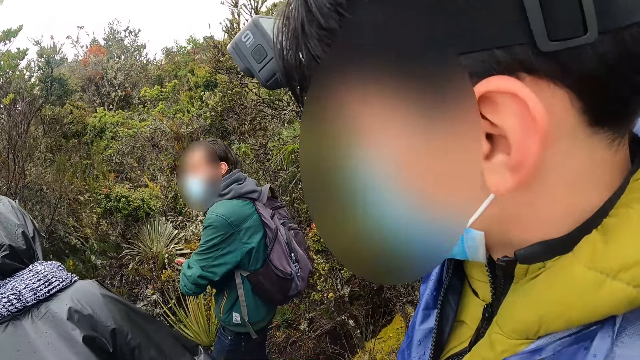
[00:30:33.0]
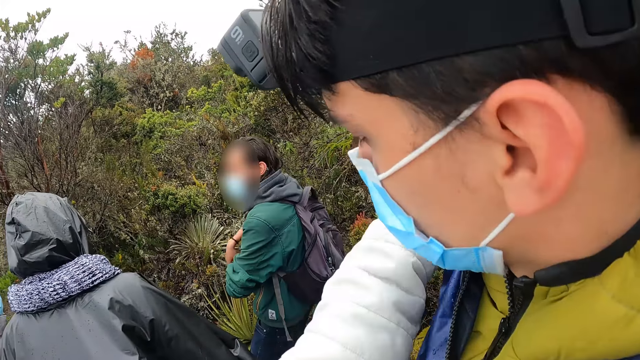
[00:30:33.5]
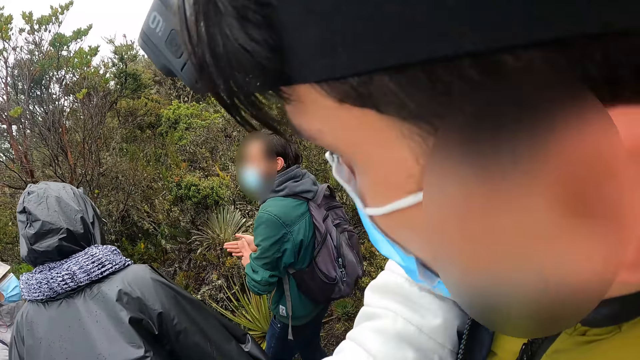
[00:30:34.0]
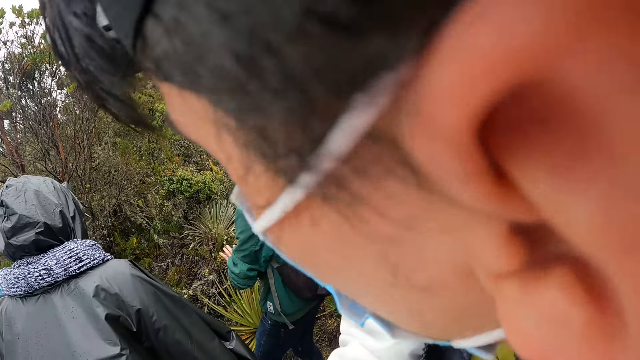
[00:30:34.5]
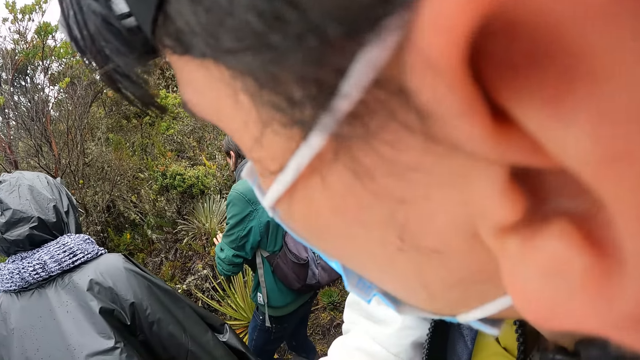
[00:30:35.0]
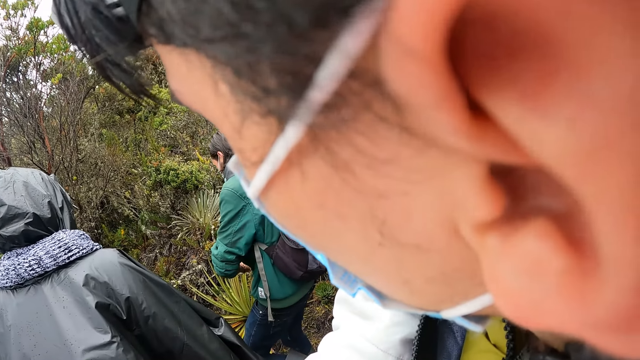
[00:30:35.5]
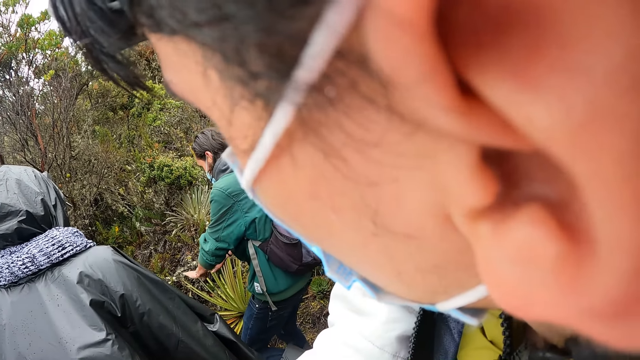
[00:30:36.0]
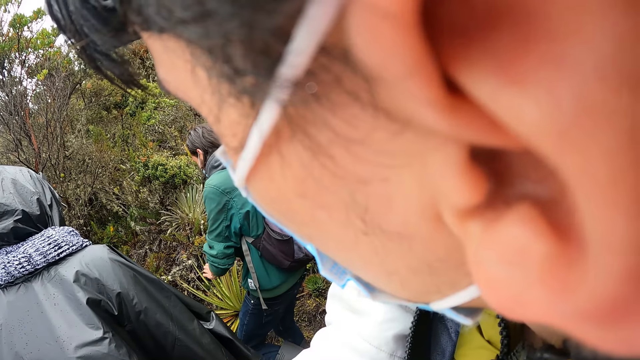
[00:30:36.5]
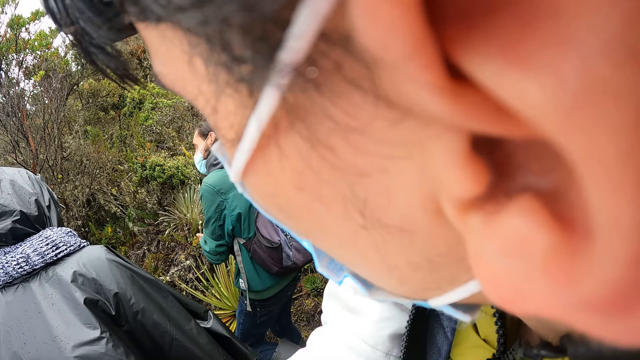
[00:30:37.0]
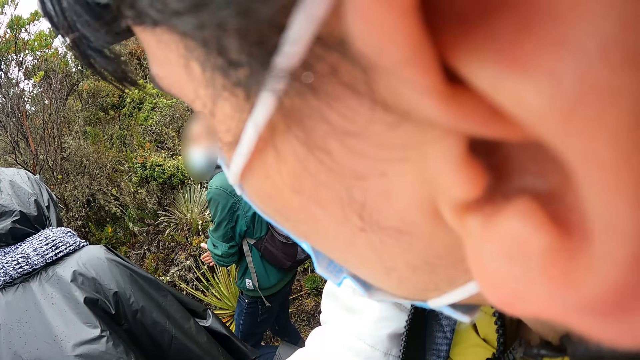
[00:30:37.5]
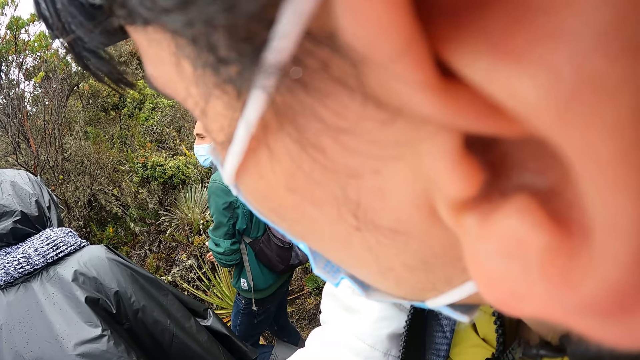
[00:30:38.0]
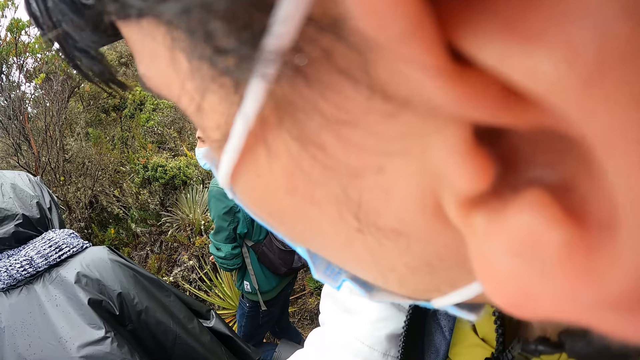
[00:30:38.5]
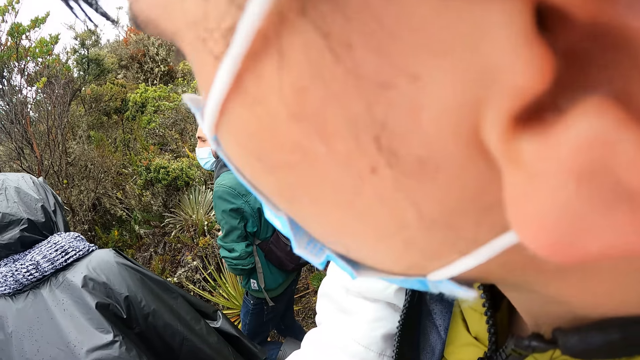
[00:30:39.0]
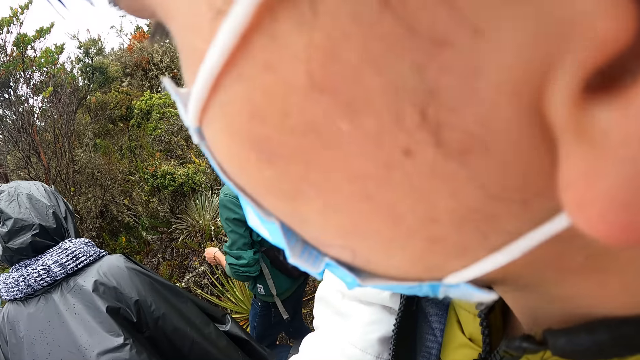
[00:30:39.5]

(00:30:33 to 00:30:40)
The camera wearer wraps her arms around a man. She whispers into the man's left ear.

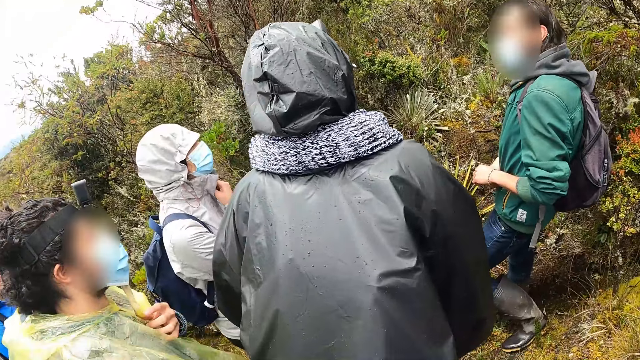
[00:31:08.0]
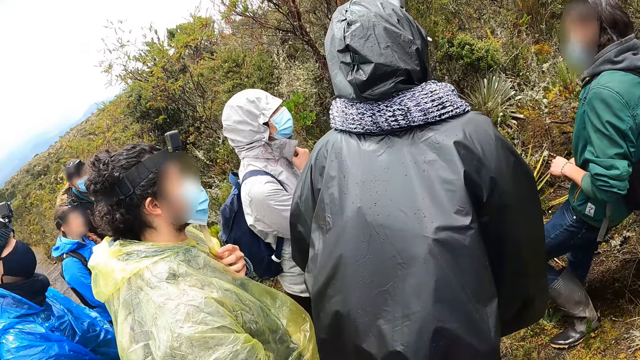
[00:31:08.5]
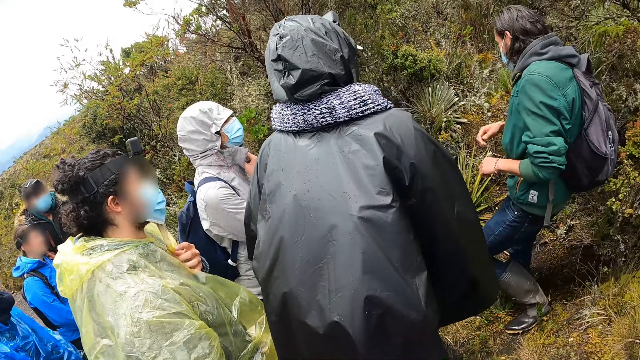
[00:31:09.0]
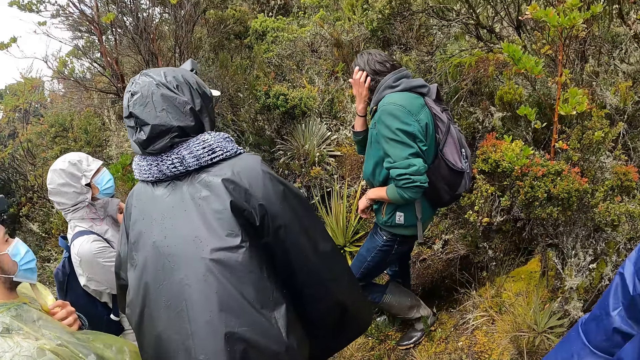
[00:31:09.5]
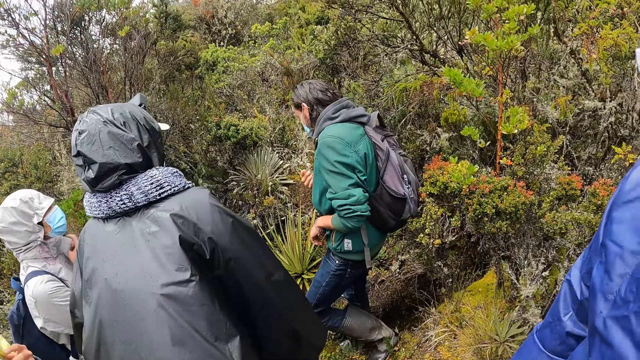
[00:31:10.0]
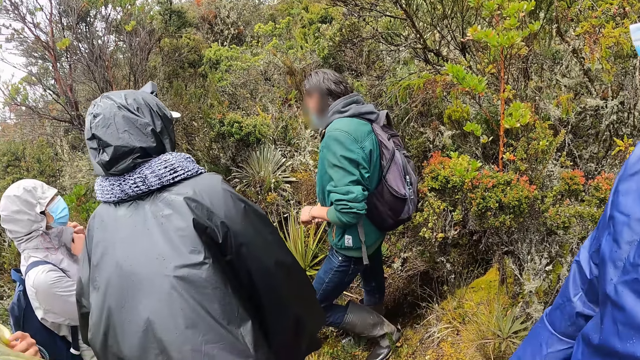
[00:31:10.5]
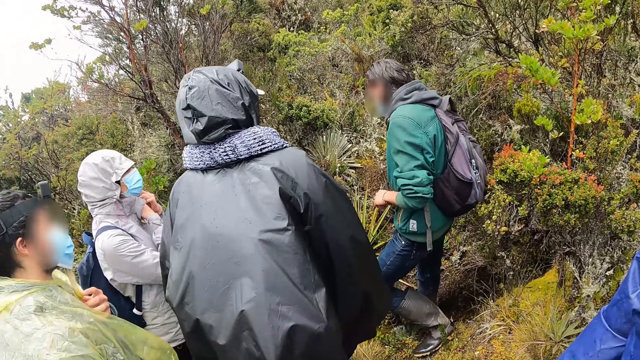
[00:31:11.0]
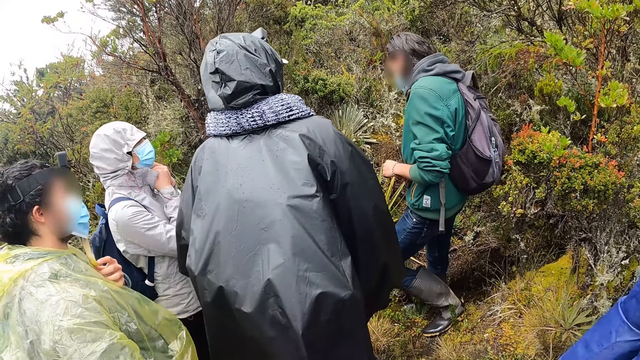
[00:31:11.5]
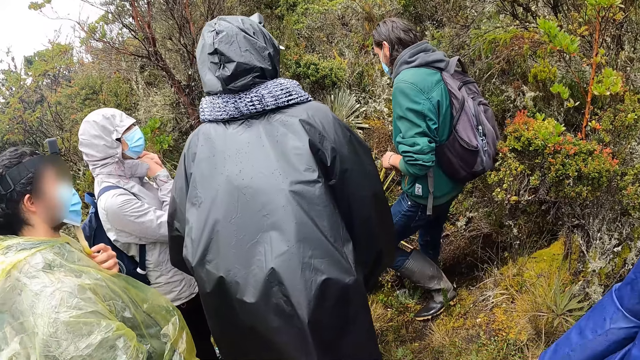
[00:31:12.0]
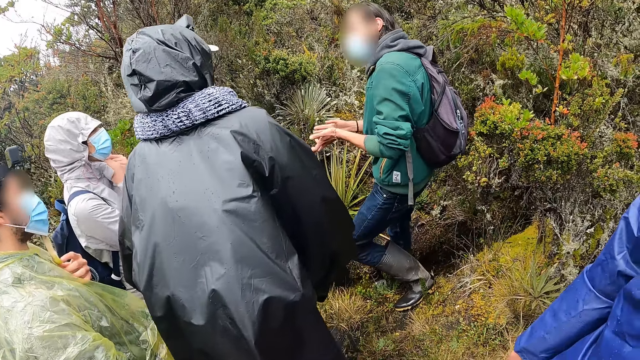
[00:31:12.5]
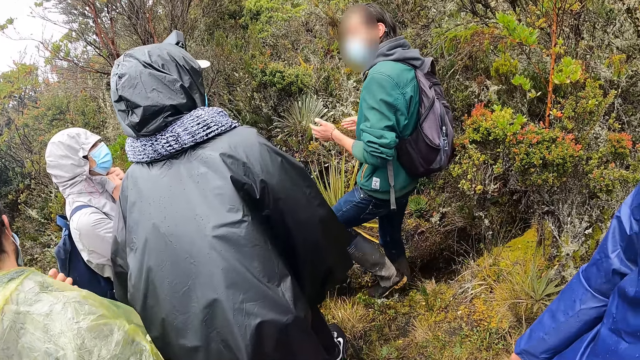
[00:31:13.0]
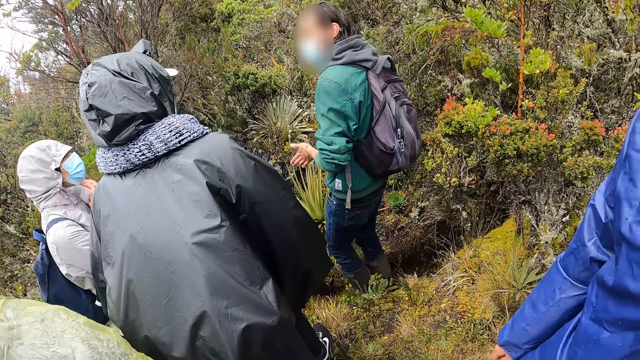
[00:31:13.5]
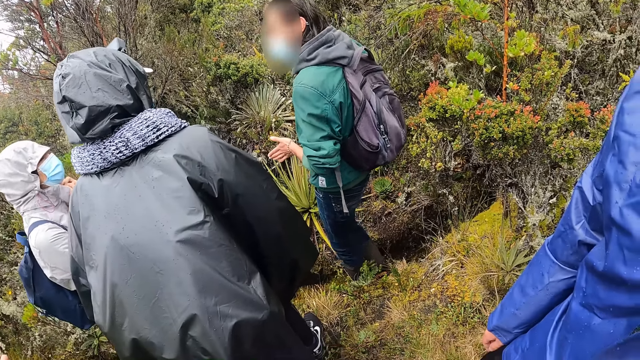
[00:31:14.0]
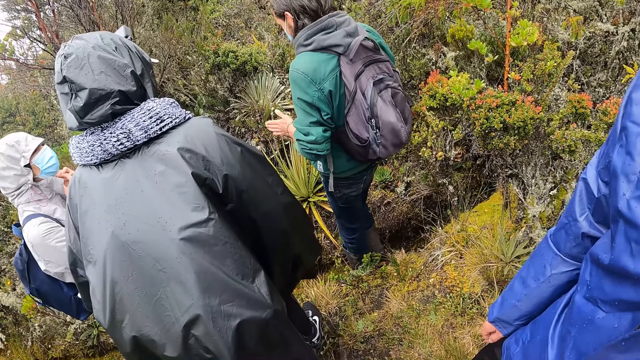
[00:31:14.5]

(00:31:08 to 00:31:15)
The man adjusts his hair with his right hand.

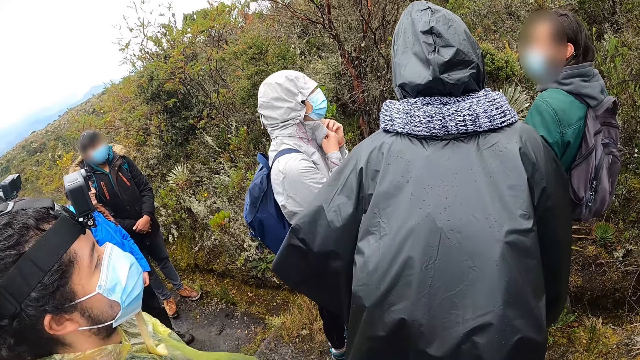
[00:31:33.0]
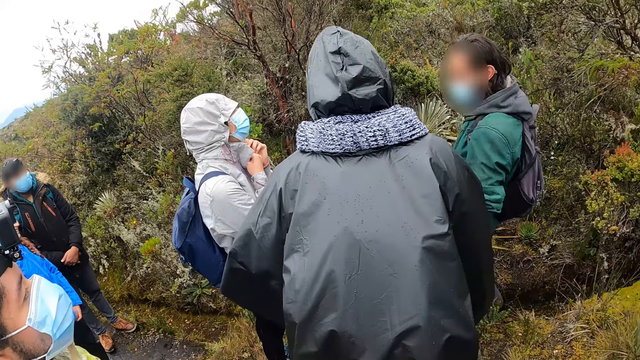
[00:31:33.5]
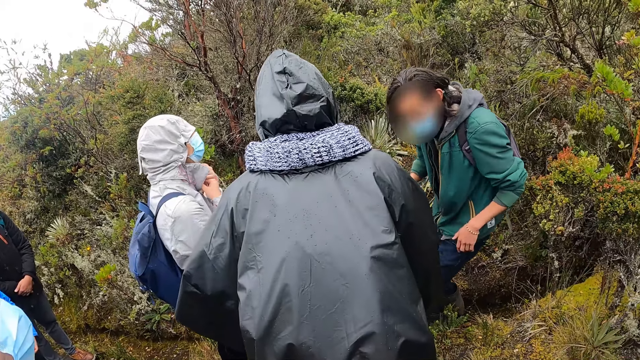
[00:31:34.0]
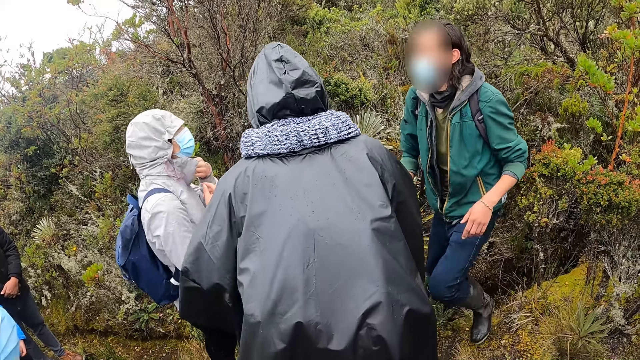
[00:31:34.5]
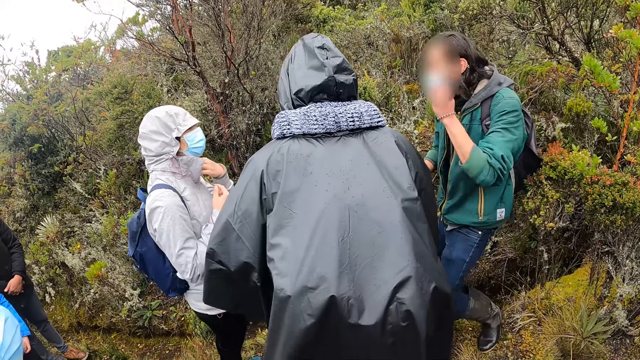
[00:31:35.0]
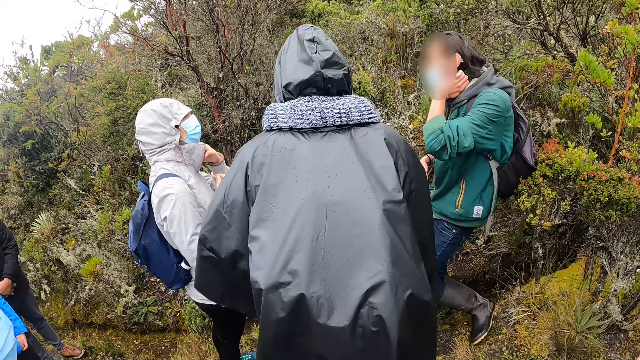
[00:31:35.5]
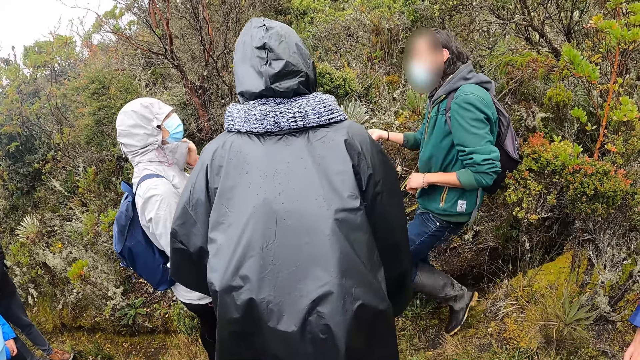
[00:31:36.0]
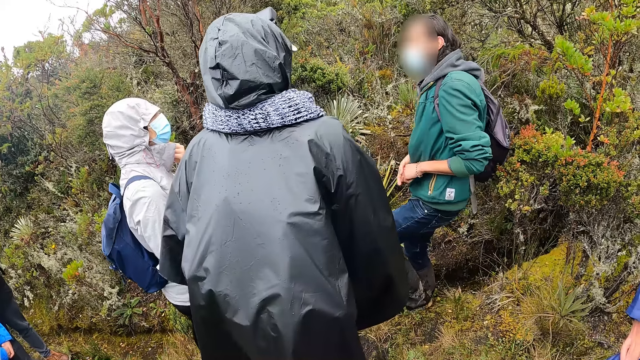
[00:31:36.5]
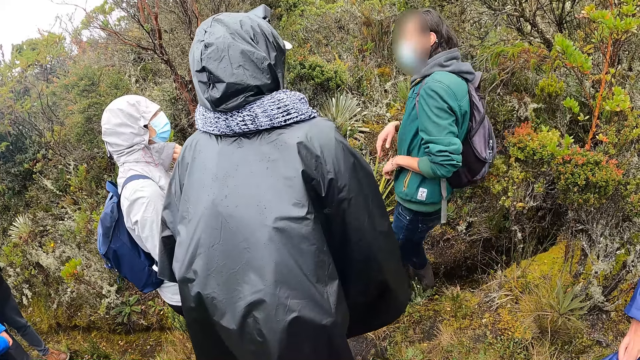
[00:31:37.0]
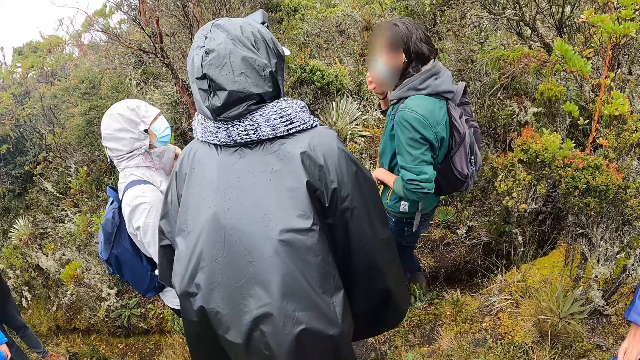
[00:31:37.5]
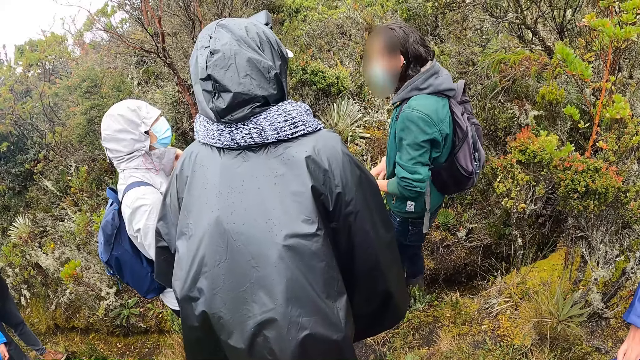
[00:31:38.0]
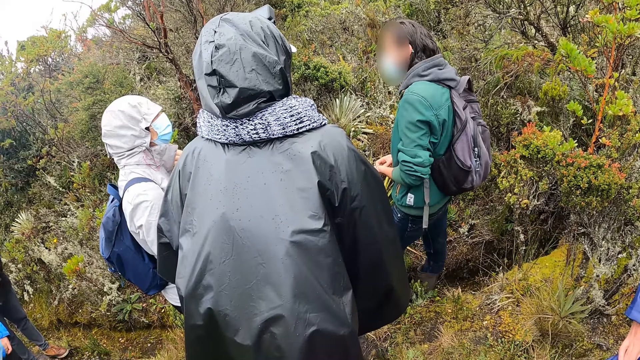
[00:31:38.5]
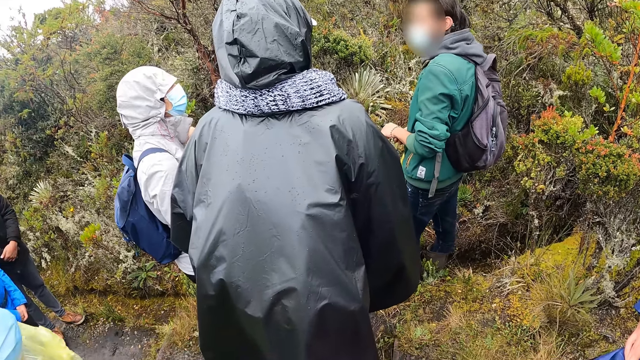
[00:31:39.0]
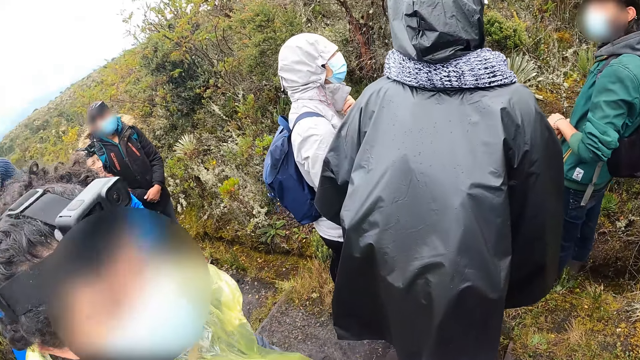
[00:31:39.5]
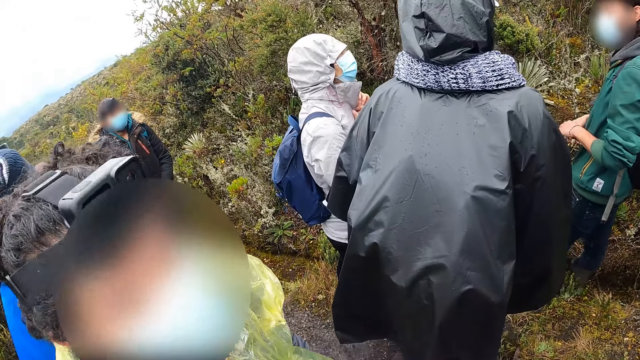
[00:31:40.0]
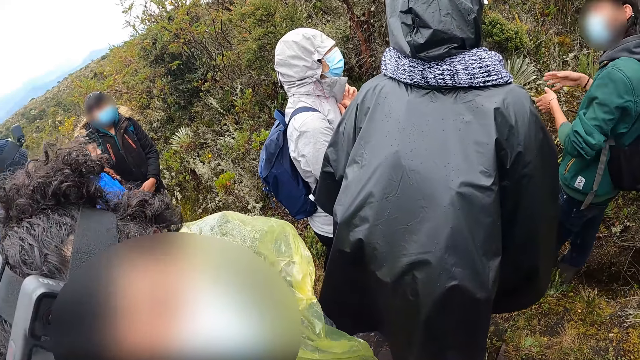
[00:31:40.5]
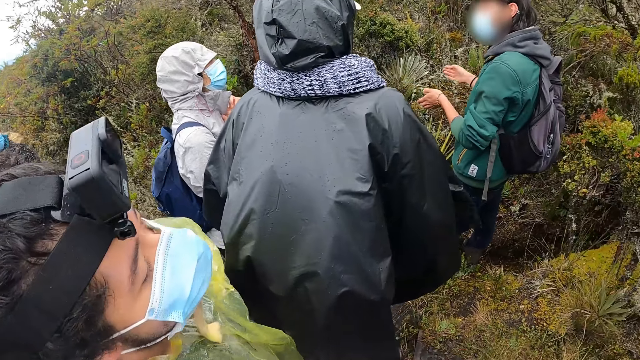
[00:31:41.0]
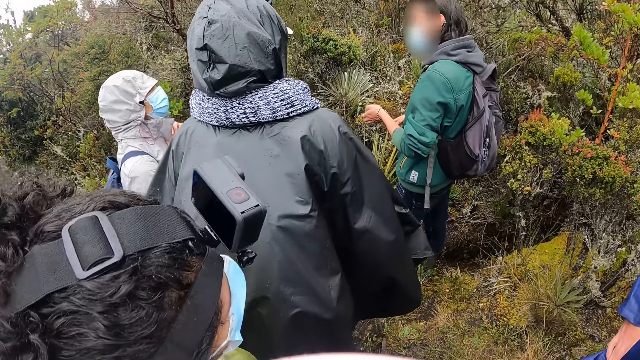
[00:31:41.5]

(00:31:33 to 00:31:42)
The man adjusts his hair with his left hand and adjusts a mask on his face with his right hand.
